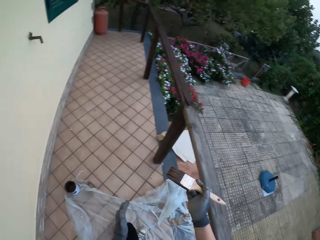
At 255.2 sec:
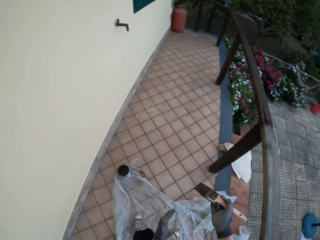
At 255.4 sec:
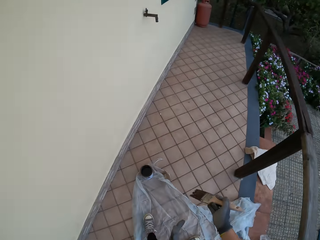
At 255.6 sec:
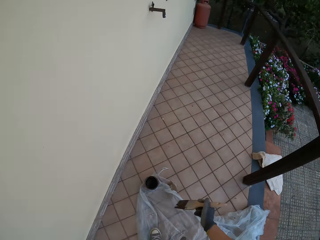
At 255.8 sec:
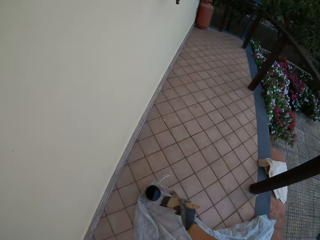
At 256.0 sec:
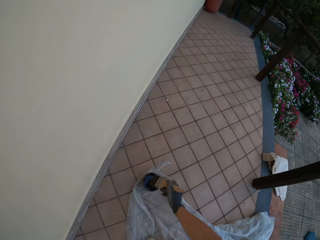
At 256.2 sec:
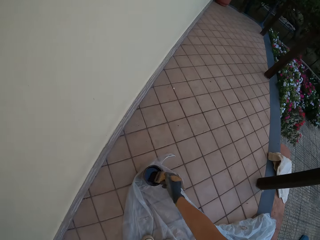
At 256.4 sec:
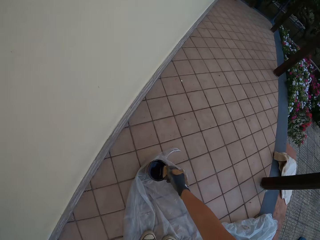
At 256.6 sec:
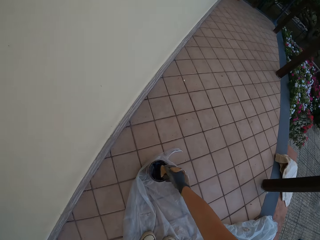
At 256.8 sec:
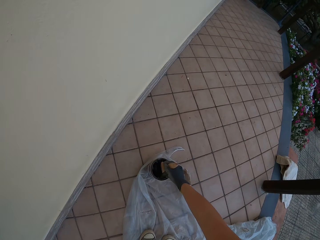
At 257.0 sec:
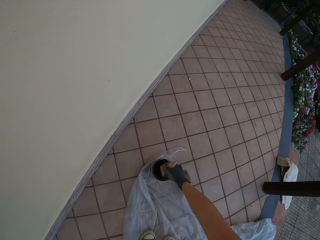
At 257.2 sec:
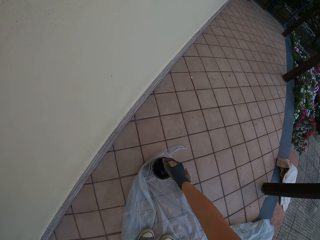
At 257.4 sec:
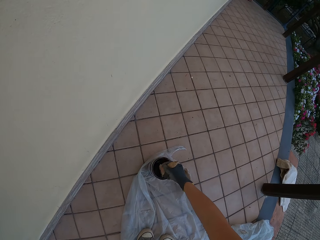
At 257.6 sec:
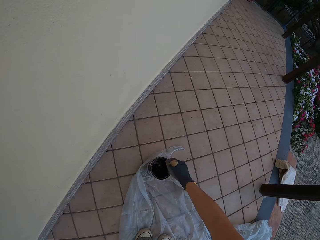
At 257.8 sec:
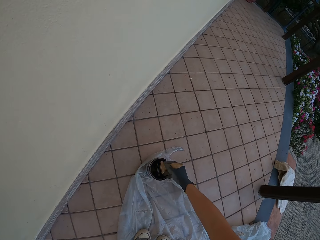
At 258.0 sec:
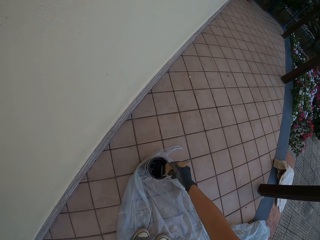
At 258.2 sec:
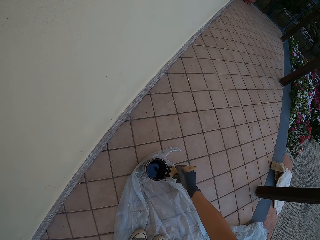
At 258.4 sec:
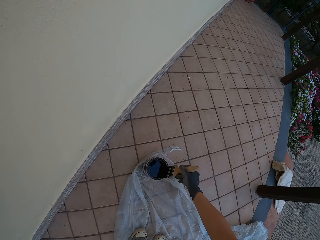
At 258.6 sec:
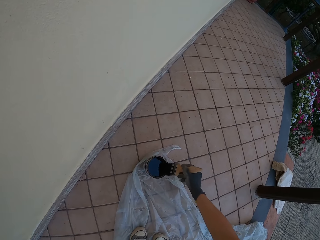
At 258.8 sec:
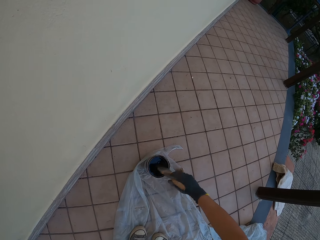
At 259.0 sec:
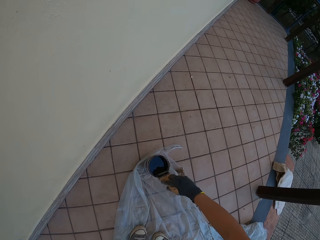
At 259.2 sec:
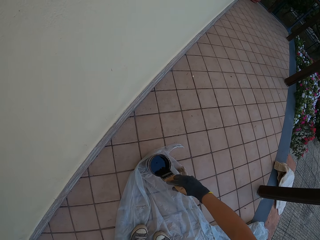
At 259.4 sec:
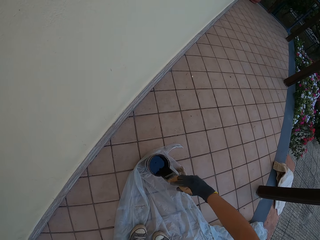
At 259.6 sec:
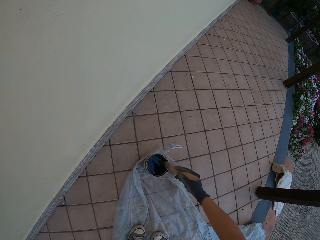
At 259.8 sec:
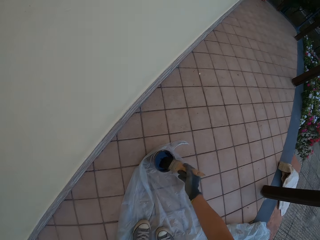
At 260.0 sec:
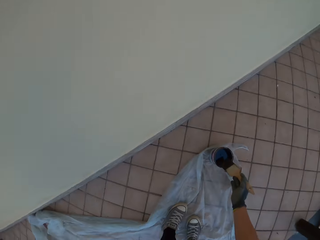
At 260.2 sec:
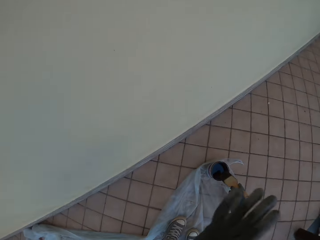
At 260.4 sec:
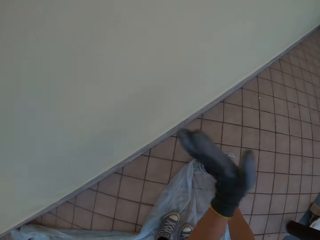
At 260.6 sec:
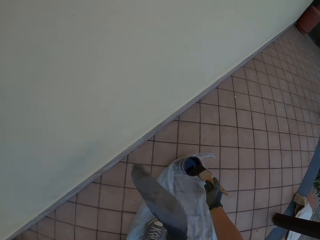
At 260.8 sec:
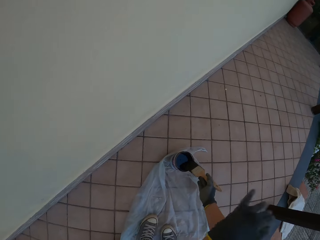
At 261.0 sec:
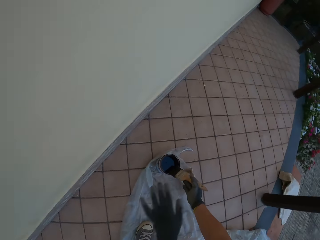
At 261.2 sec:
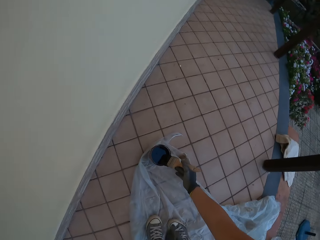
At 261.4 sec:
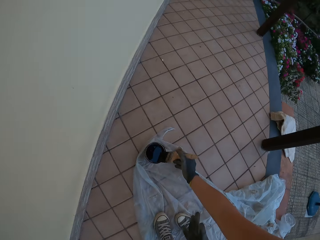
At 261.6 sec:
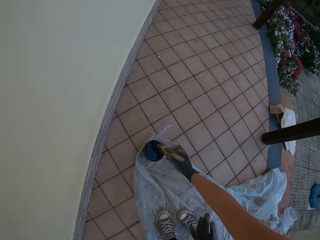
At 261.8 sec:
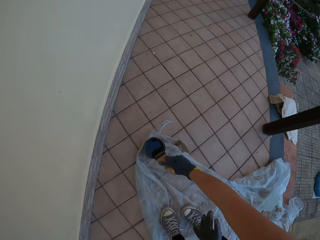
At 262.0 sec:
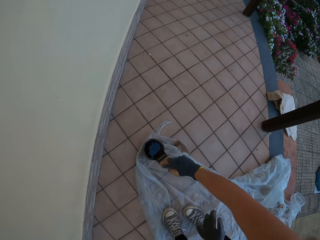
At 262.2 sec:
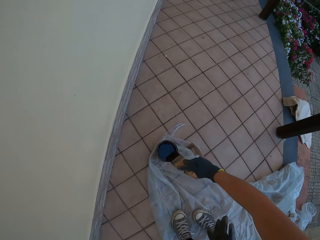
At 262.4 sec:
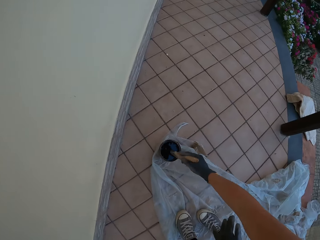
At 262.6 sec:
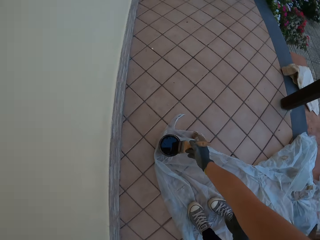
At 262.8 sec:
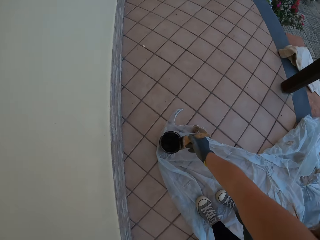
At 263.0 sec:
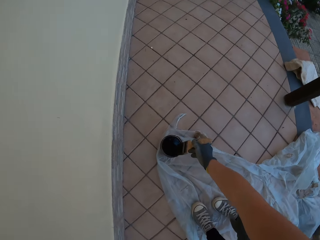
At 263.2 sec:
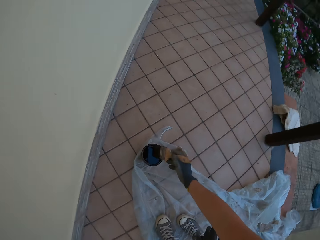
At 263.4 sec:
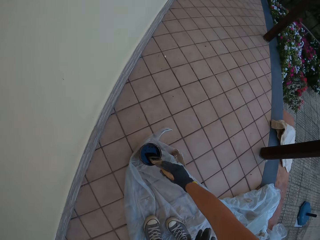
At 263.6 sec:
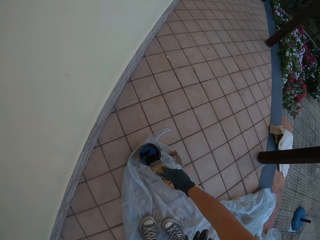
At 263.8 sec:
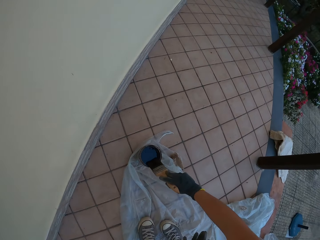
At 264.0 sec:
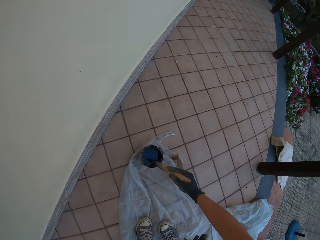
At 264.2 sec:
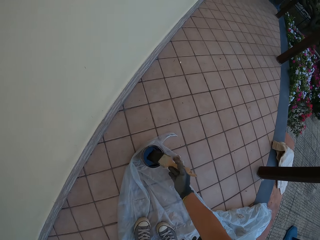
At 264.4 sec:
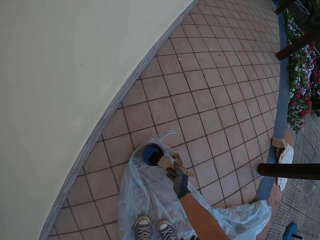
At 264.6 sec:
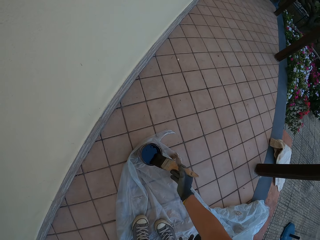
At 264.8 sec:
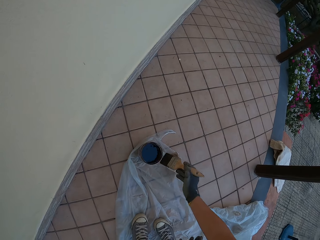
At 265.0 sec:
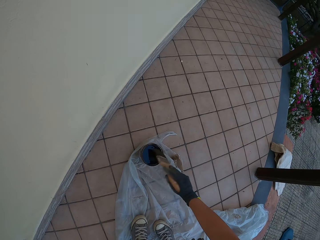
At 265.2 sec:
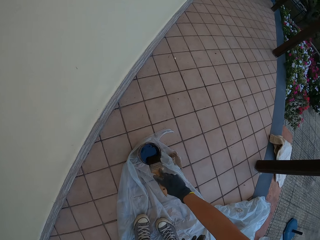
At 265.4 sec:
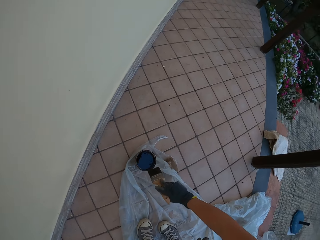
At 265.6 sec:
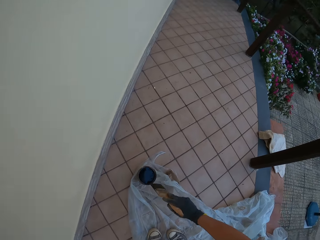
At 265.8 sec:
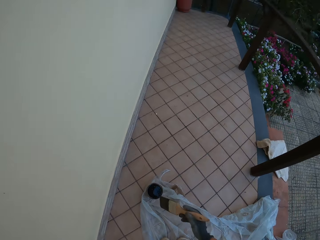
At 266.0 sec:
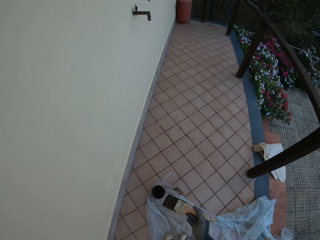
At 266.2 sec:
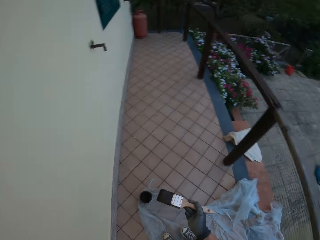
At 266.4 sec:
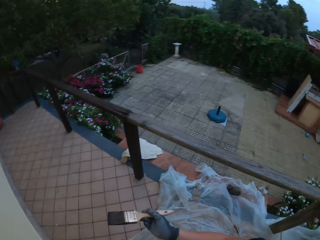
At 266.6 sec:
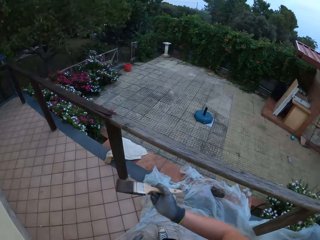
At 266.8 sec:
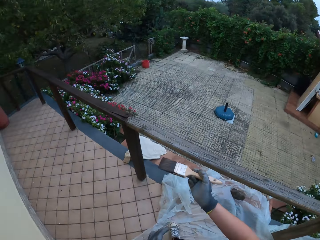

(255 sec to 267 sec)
The camera wearer removes the paintbrush from the wooden rail fence. He moves the paintbrush towards the wood paint. He dips the paintbrush in his gloved right hand into the paint bucket on the floor. He stirs the wood paint with the paintbrush. He wipes the paintbrush on the wood paint can. He drains the paint on the paintbrush in his gloved right hand at the edge of the paint bucket on the floor. He looks around the compound. He waves his gloved left hand. He wipes the paintbrush on the wood paint can. He looks around the compound.

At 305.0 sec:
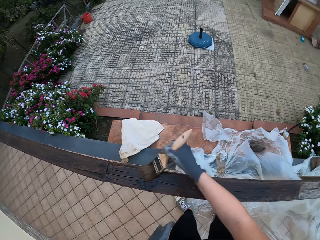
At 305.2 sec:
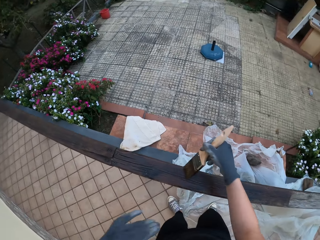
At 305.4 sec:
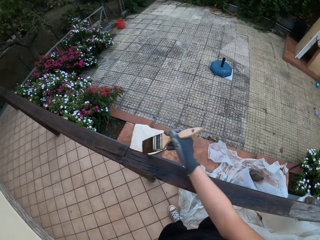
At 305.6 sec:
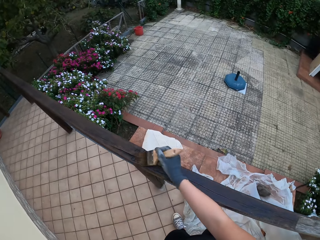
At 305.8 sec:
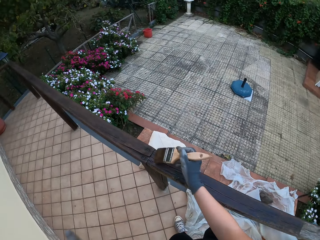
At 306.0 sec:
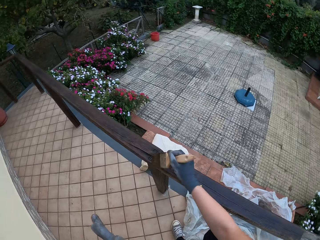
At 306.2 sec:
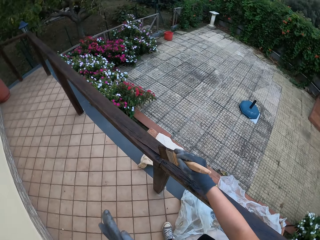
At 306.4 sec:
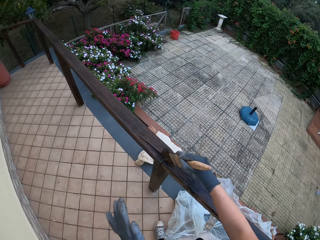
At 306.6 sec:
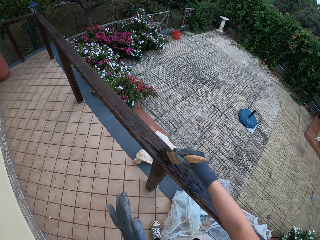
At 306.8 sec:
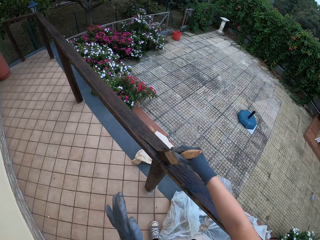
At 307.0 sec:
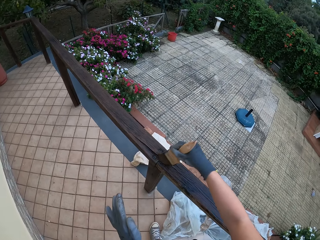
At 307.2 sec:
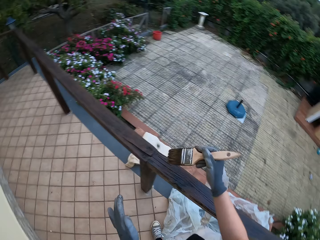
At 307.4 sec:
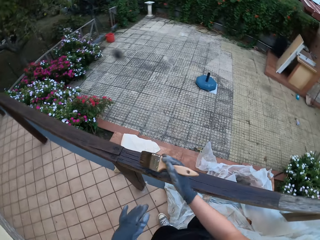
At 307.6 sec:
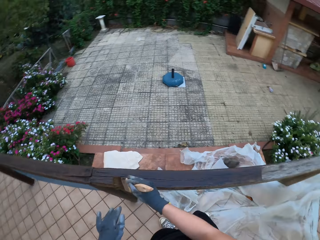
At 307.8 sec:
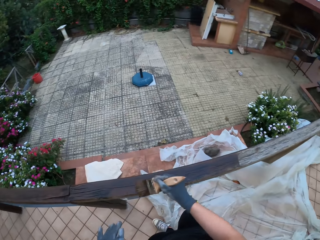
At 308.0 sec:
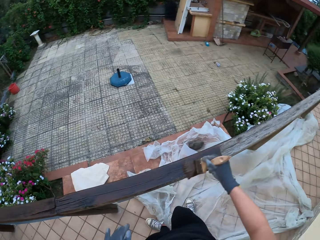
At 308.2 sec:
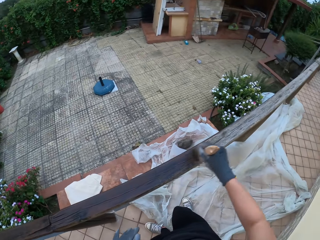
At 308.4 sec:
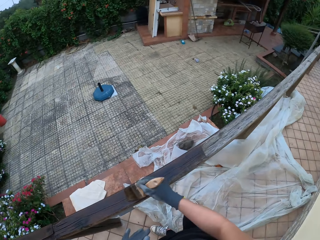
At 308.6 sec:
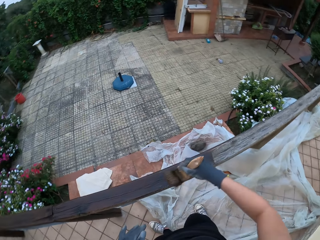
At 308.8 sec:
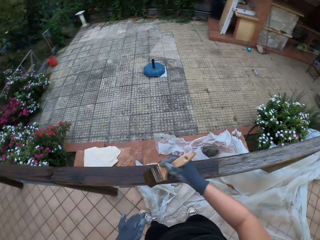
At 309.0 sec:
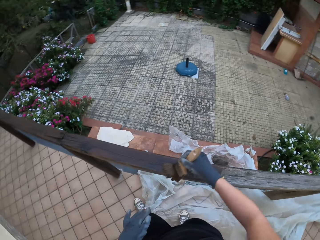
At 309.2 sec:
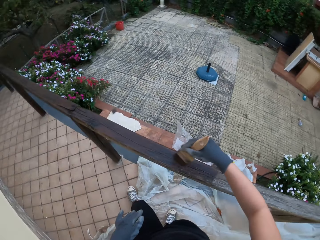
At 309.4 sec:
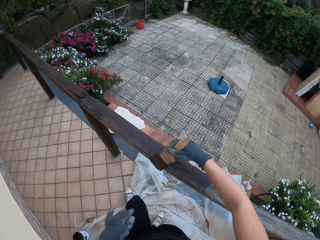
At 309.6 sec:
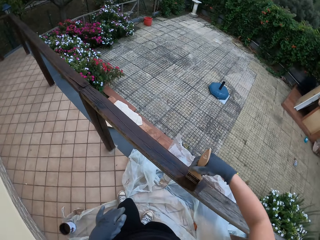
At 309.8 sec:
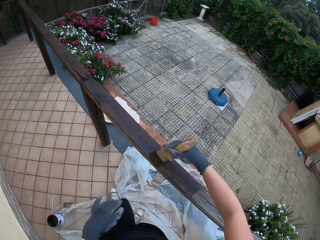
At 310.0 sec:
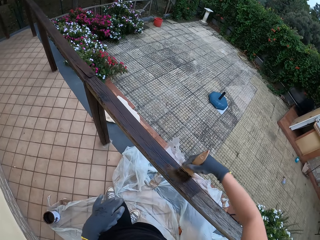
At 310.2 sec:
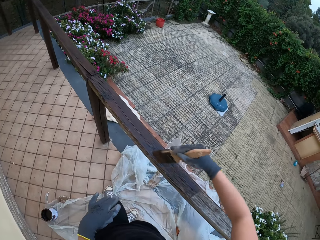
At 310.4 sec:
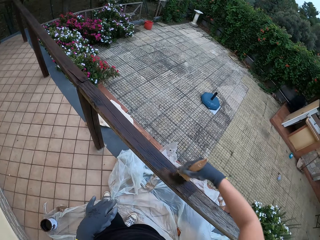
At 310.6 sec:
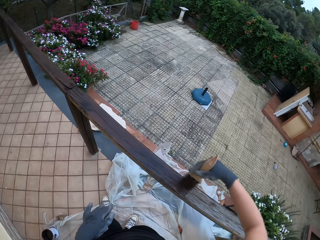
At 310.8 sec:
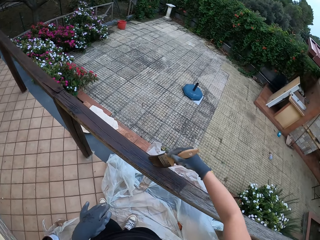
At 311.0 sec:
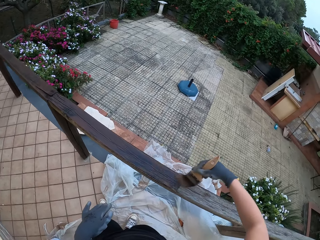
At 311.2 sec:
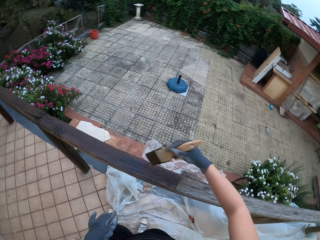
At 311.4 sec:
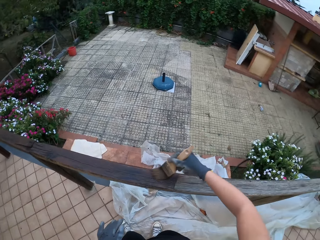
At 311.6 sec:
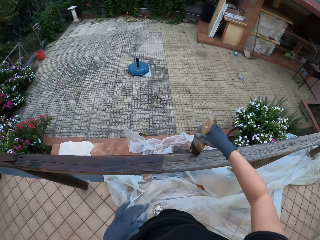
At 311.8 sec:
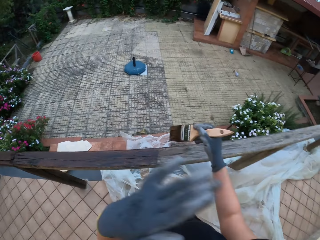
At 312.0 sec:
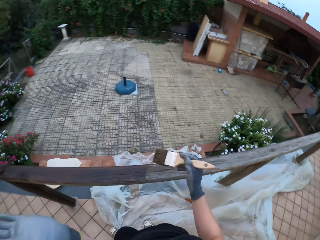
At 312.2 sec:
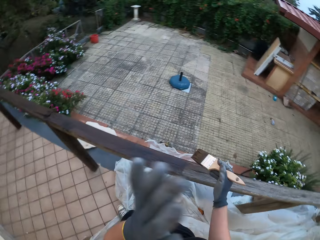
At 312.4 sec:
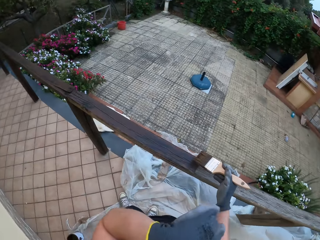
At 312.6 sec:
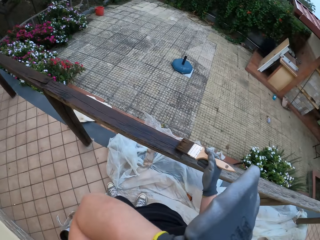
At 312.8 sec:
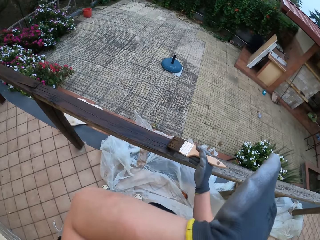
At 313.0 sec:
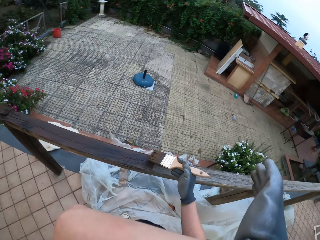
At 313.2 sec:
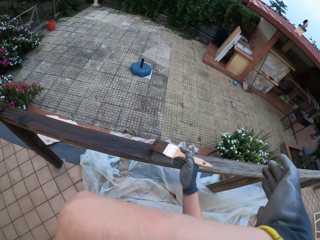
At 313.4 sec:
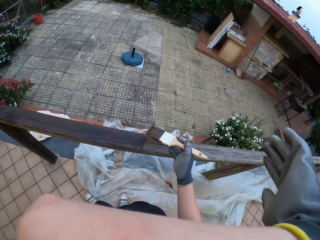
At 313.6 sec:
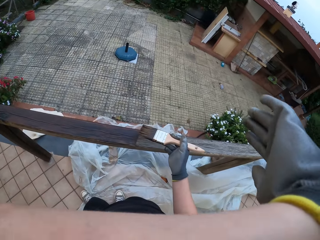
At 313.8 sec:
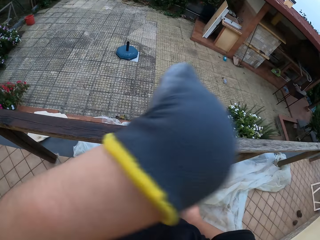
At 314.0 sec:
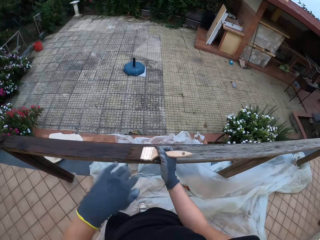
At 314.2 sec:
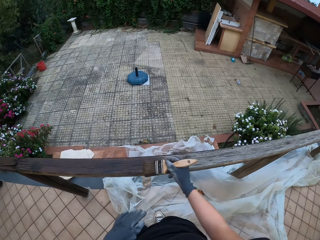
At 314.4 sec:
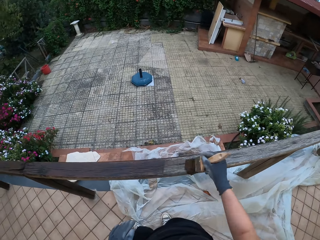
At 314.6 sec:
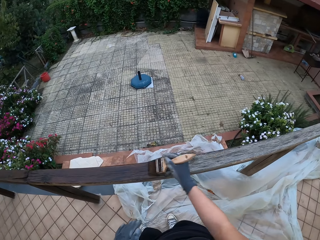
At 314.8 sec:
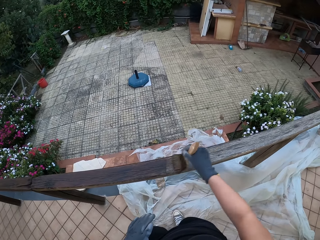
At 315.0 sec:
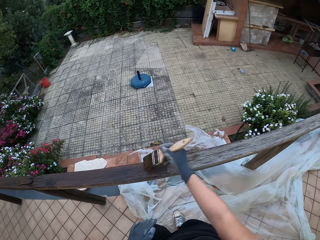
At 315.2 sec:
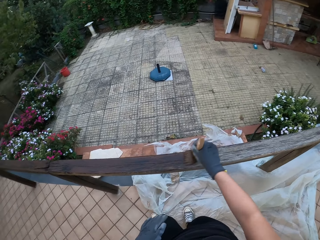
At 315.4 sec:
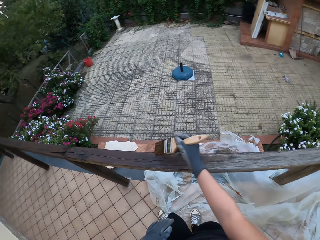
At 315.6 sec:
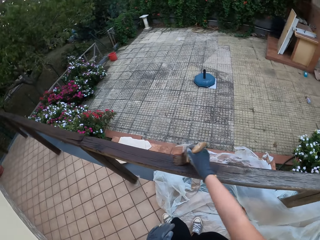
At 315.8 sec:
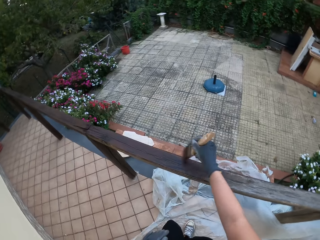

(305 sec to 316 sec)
The camera wearer stares at his left hand. He paints the wooden rail fence with a paintbrush. He waves his gloved left hand. He moves his hand upwards. He scratches his face with his left hand. He wipes the back of his gloved left hand on his forehead. He lowers his gloved left hand. He paints the wooden rail fence with the paintbrush.
